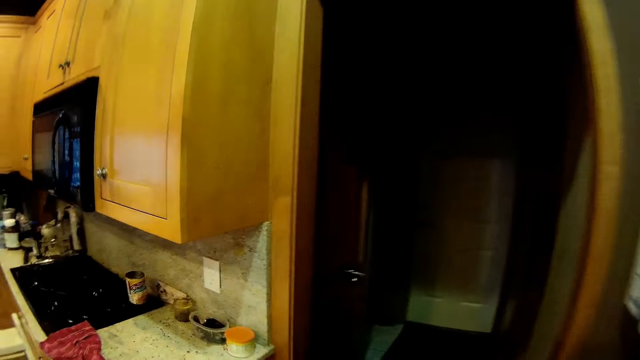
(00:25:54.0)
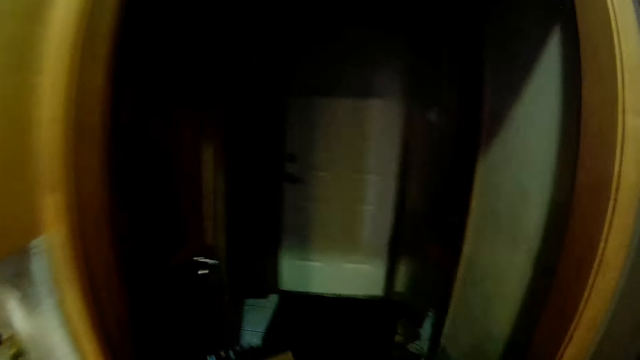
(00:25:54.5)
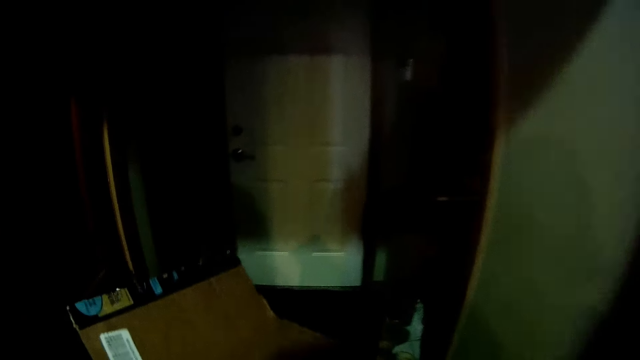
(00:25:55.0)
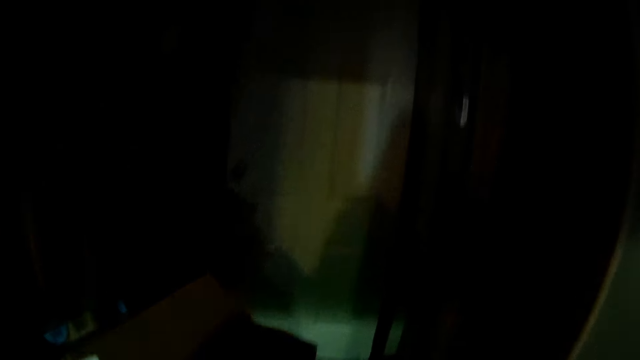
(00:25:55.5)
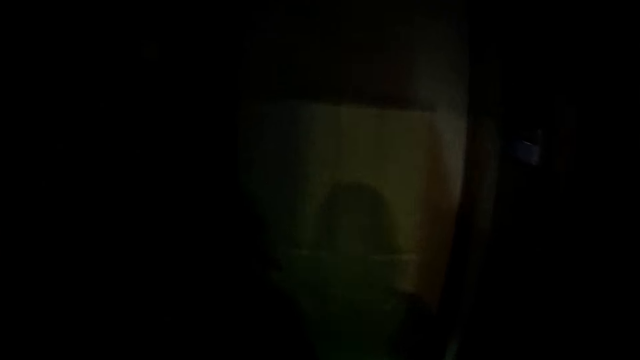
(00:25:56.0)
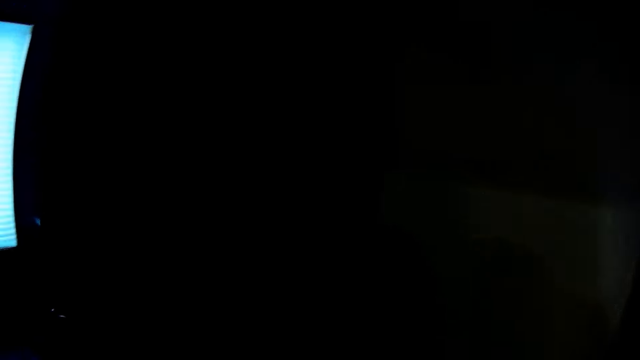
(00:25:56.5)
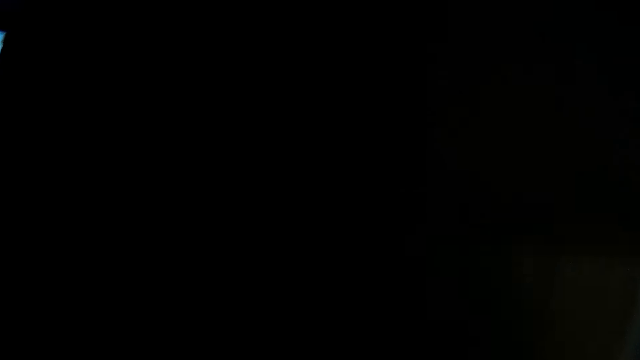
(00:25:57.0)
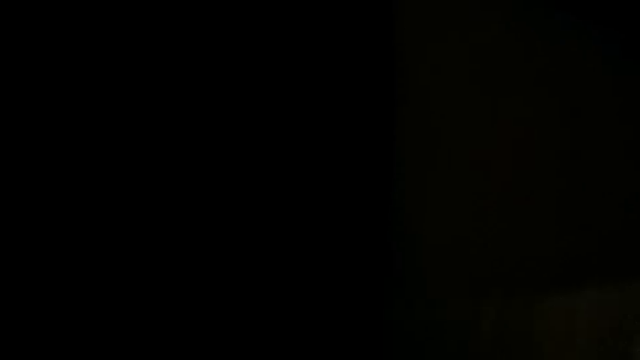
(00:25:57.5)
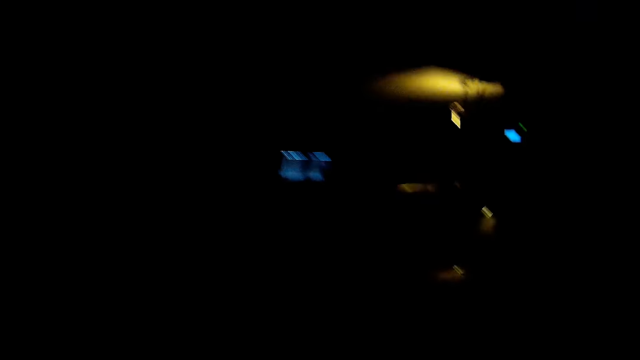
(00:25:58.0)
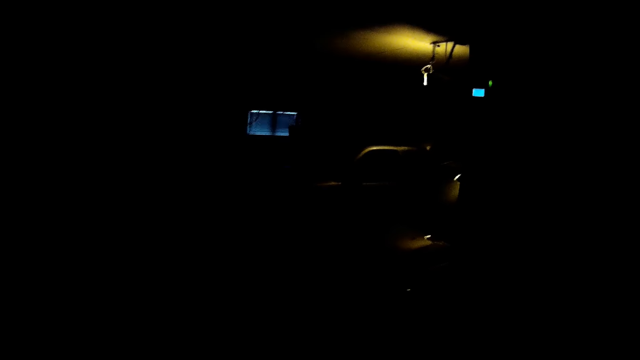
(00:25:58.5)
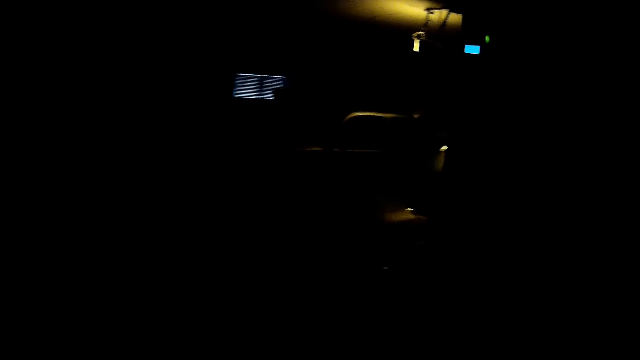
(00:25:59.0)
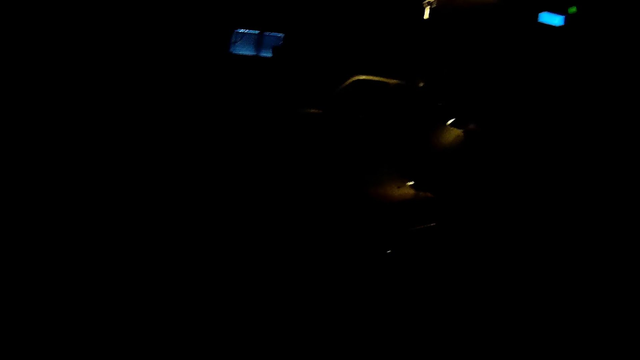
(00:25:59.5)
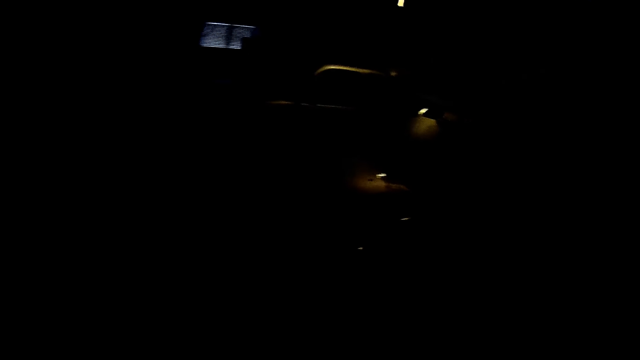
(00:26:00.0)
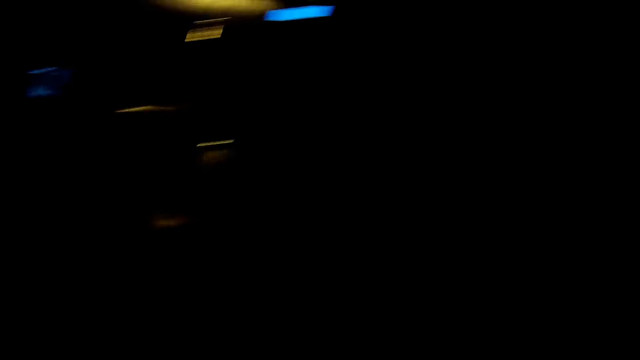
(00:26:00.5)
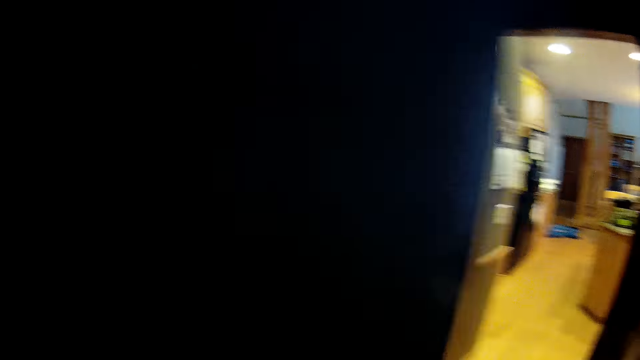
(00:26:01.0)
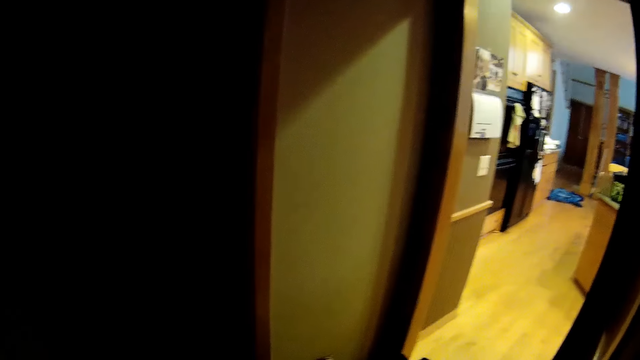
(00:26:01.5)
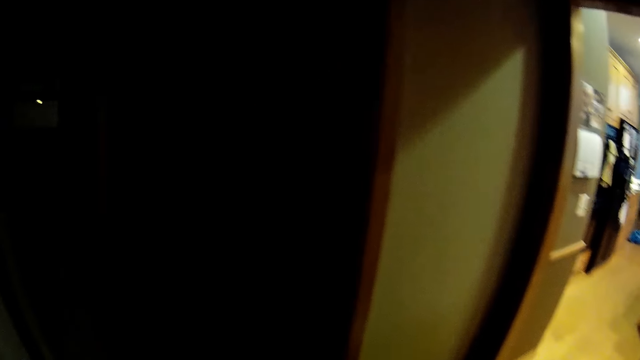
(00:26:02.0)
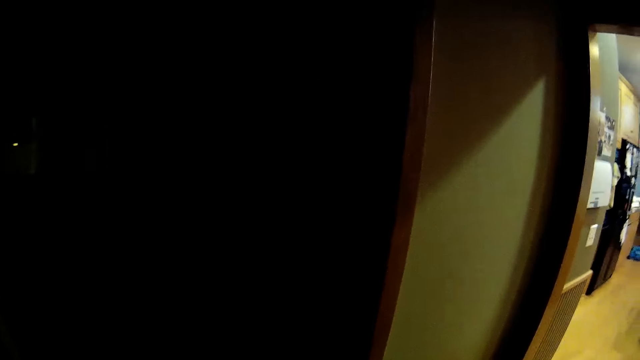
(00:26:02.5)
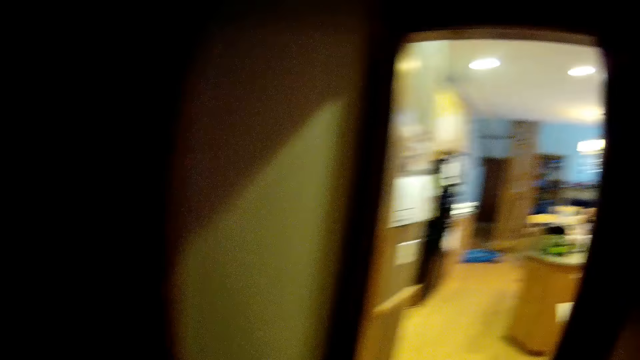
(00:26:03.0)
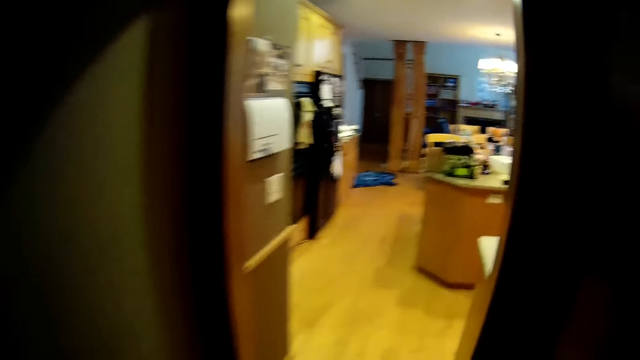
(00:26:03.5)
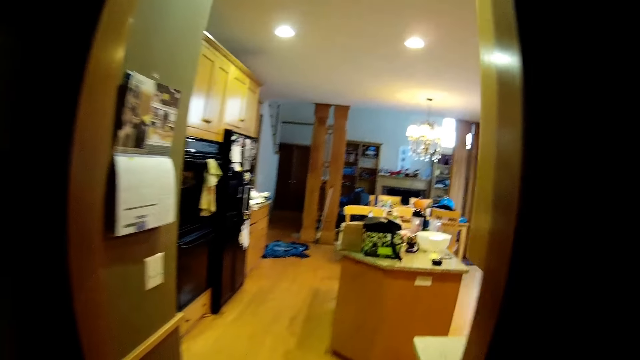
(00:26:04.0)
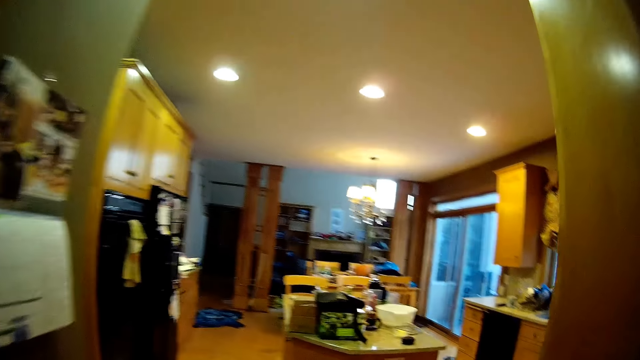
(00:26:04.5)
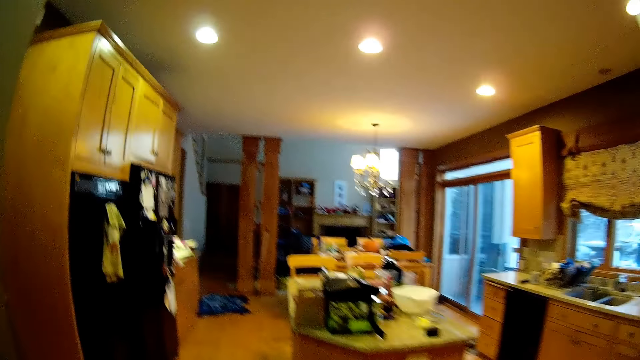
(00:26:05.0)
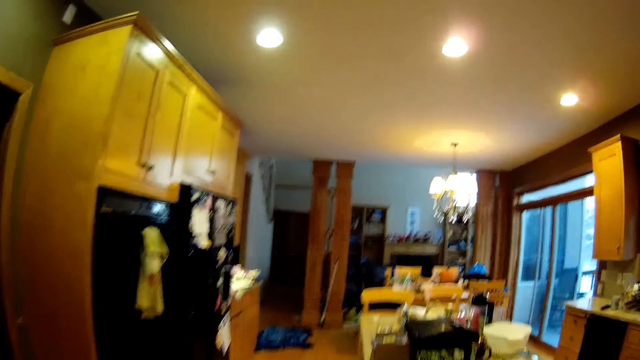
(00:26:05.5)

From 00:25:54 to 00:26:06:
The camera wearer walks to the kitchen.

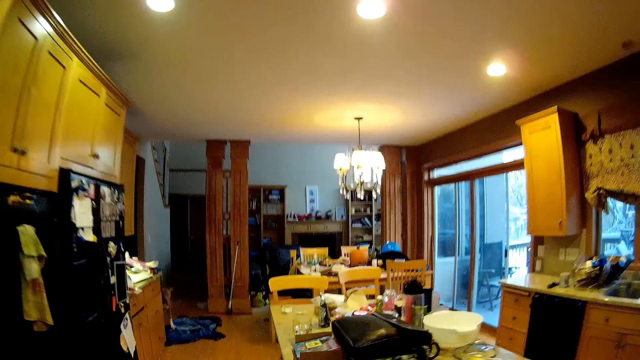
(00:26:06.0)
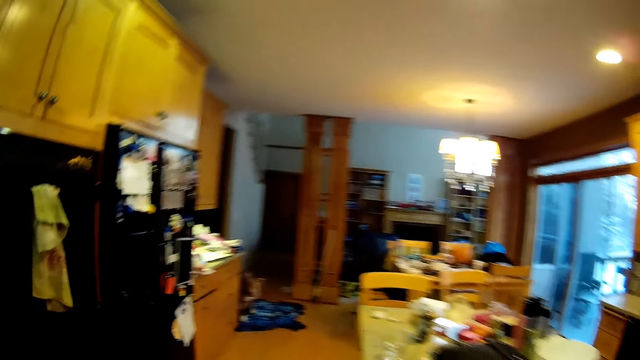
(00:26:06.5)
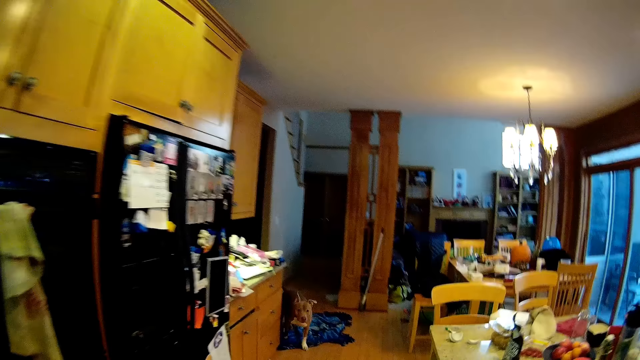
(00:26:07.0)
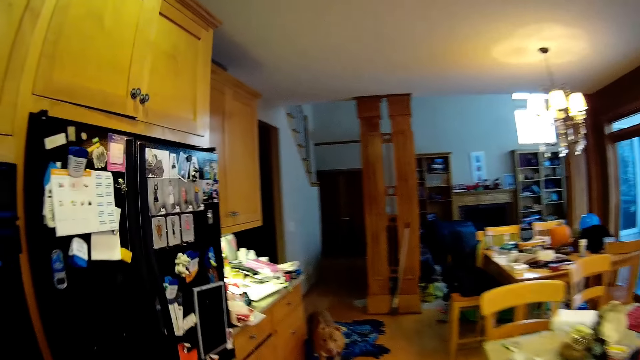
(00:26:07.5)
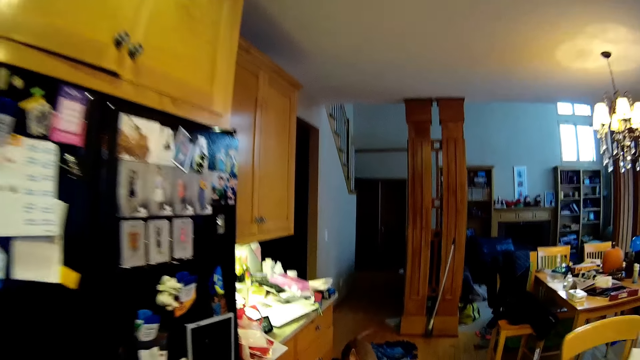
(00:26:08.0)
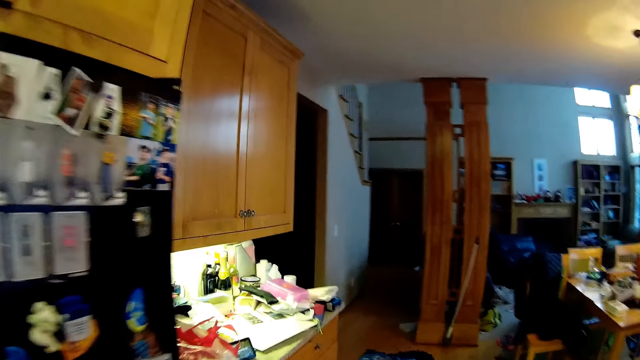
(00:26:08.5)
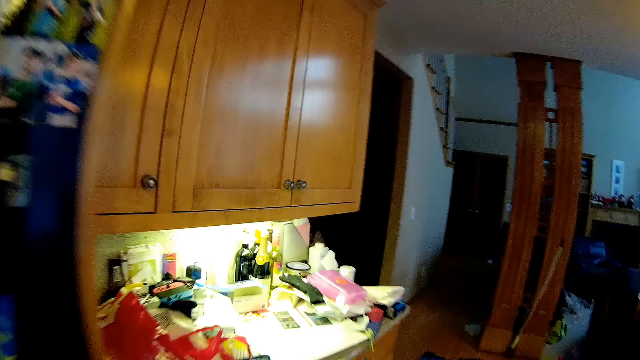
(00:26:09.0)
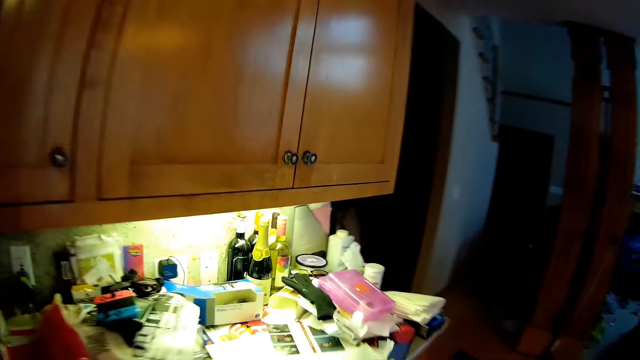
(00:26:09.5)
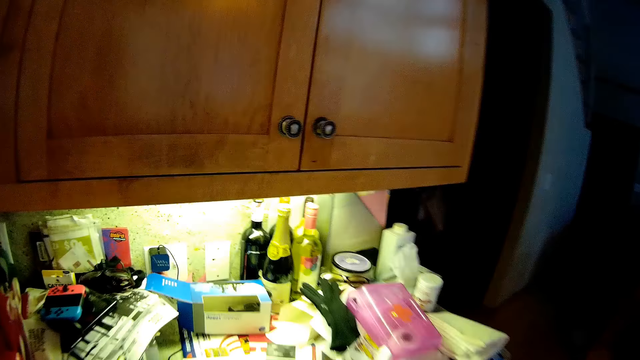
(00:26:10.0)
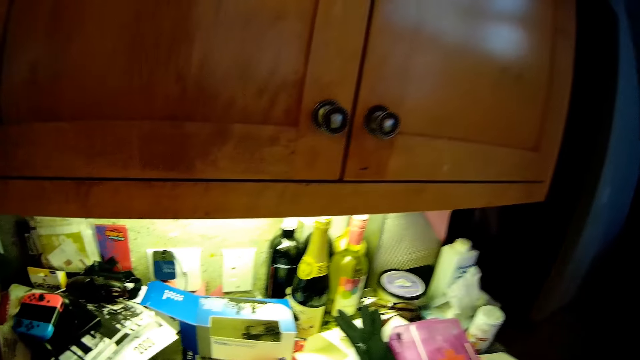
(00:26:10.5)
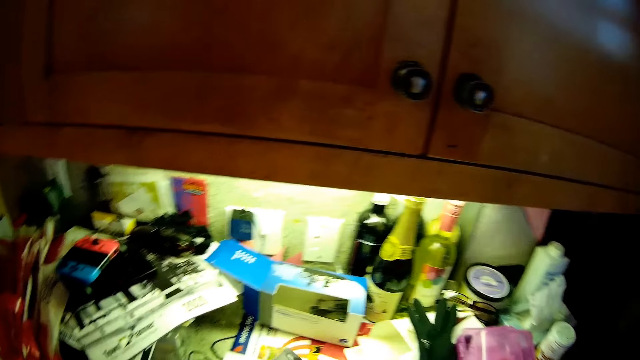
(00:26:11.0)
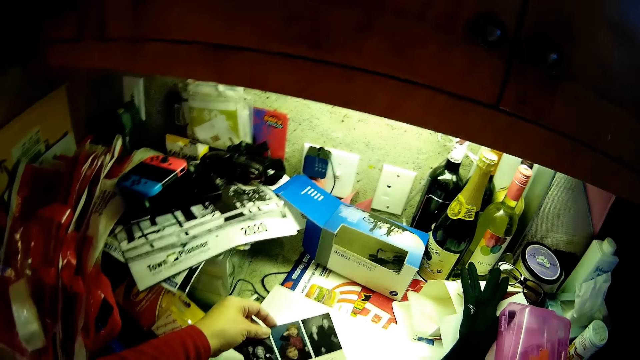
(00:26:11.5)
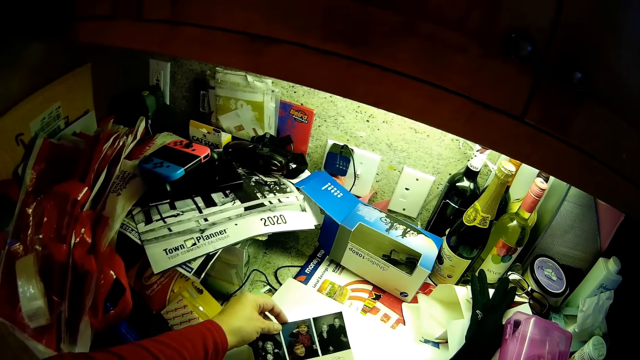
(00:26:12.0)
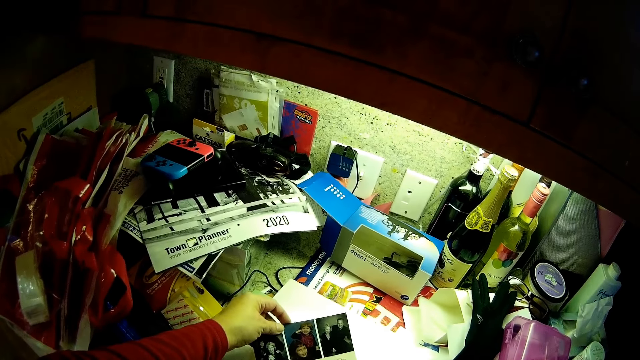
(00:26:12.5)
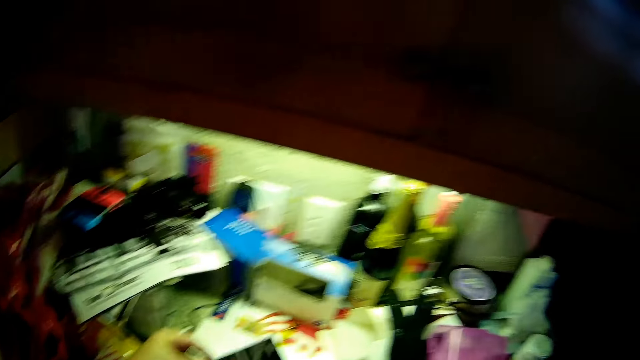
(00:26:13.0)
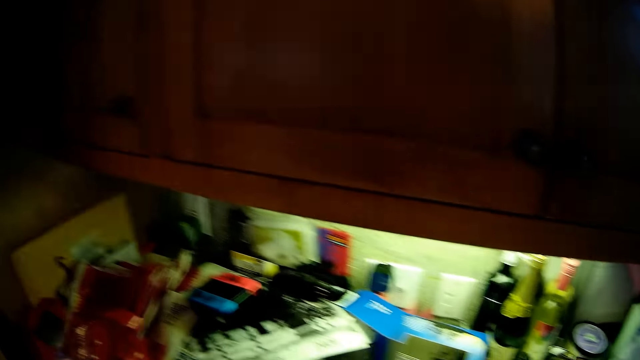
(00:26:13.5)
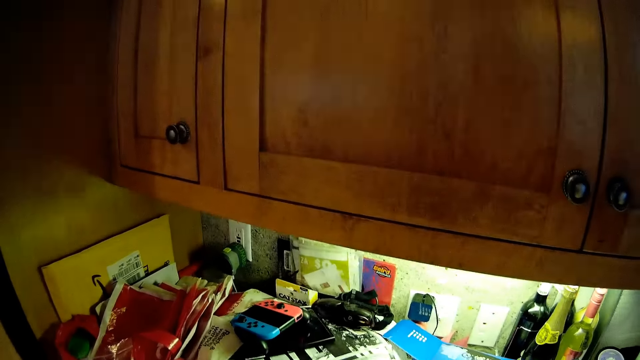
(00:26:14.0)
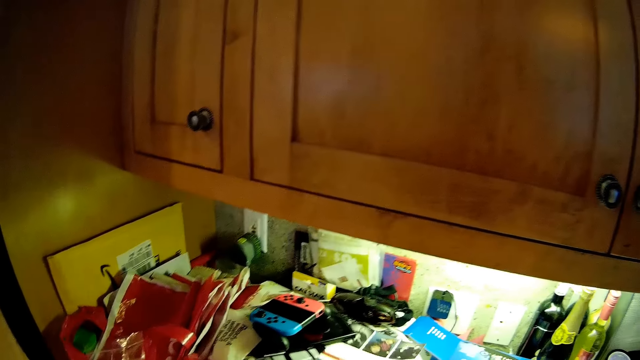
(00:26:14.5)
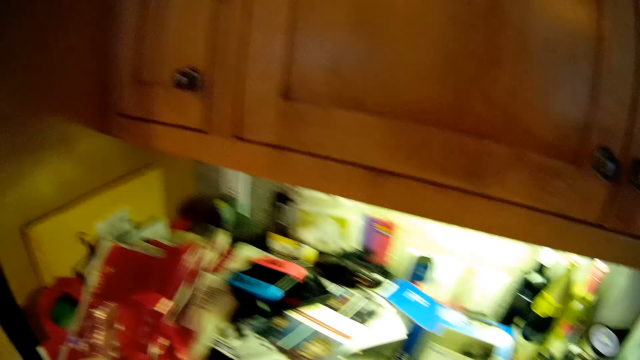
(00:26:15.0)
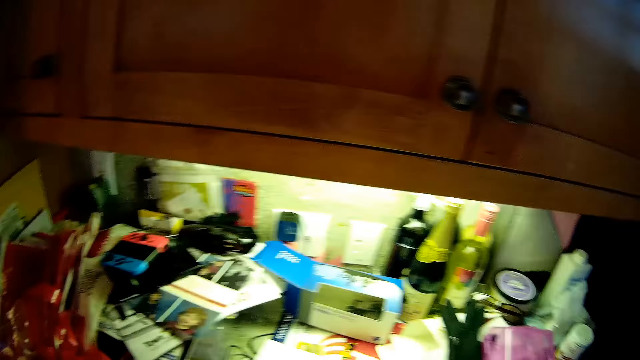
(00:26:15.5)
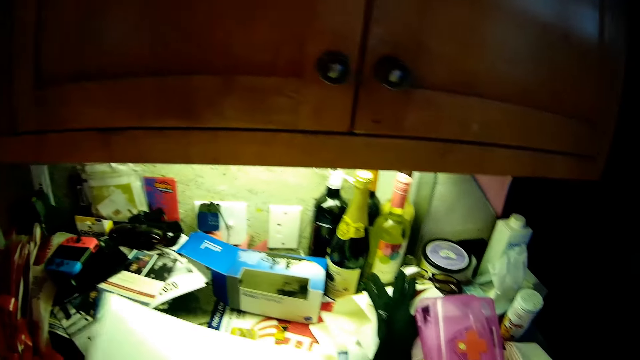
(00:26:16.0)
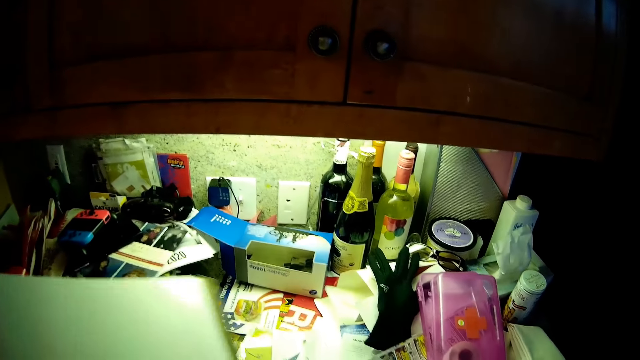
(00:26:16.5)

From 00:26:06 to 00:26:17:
The camera wearer grabs a photo.
